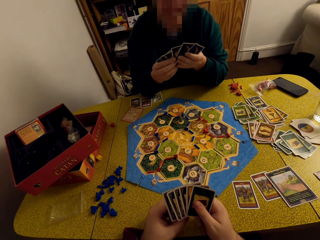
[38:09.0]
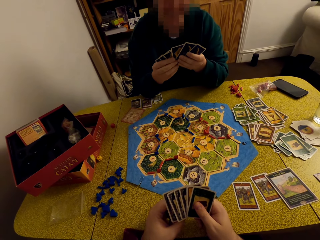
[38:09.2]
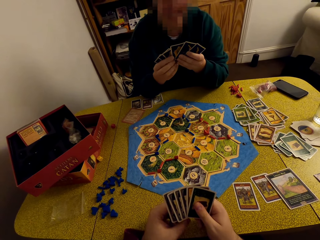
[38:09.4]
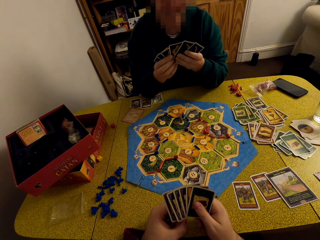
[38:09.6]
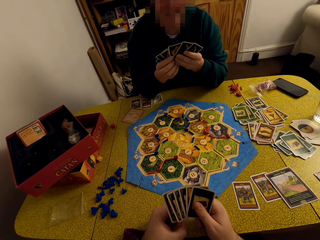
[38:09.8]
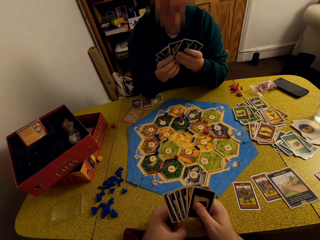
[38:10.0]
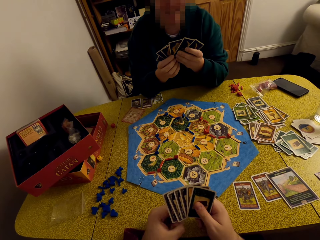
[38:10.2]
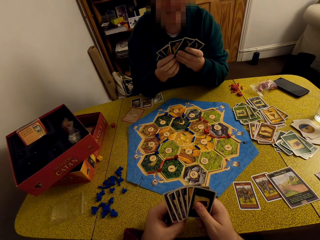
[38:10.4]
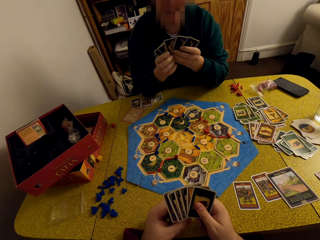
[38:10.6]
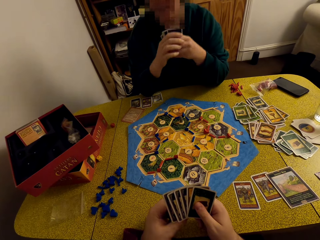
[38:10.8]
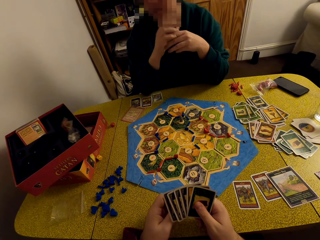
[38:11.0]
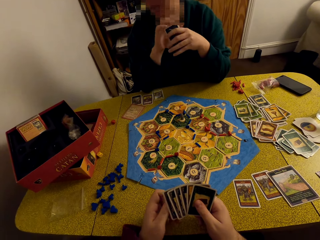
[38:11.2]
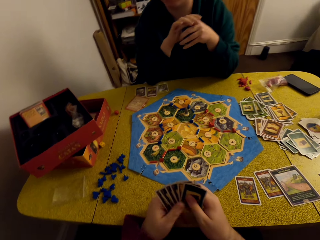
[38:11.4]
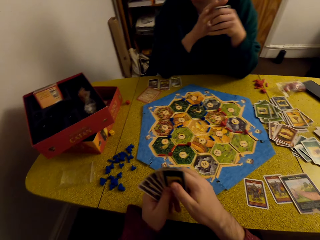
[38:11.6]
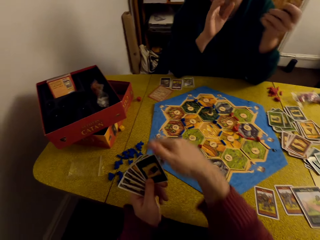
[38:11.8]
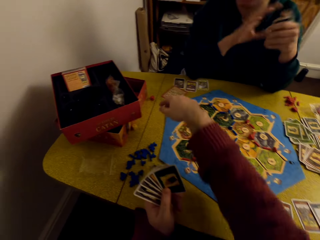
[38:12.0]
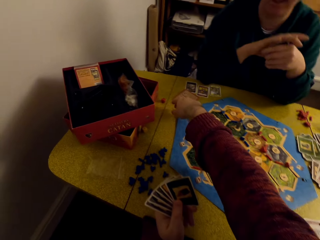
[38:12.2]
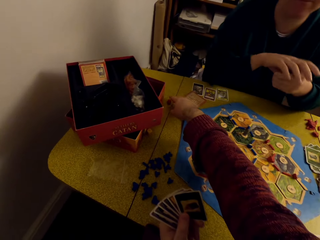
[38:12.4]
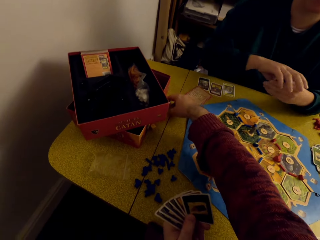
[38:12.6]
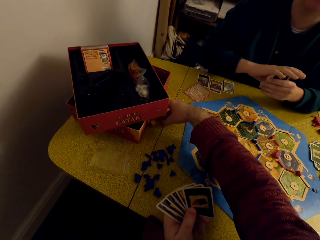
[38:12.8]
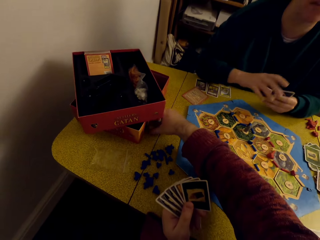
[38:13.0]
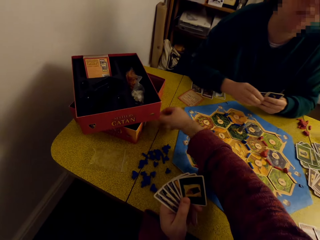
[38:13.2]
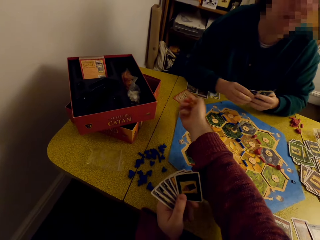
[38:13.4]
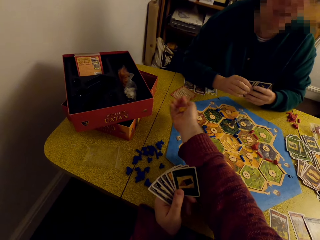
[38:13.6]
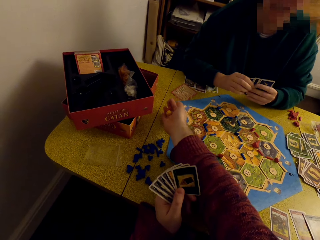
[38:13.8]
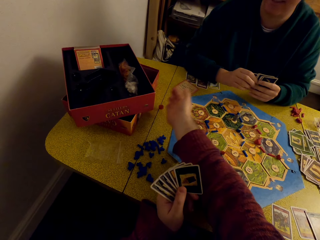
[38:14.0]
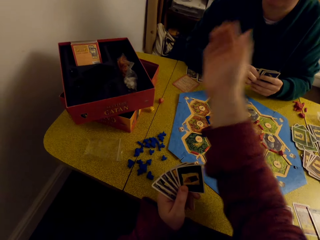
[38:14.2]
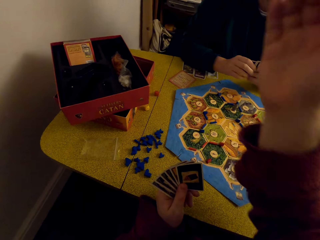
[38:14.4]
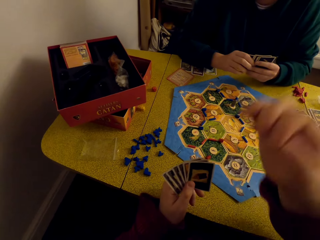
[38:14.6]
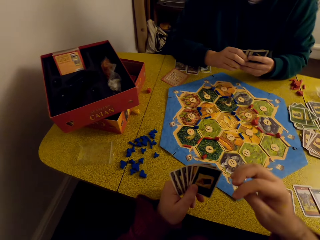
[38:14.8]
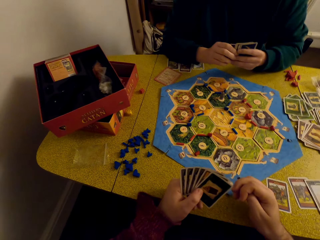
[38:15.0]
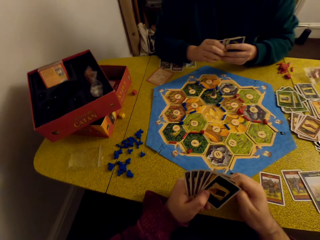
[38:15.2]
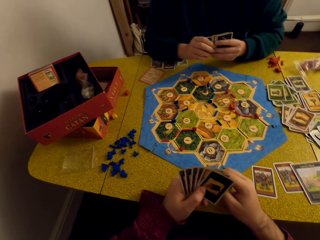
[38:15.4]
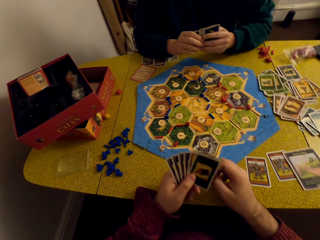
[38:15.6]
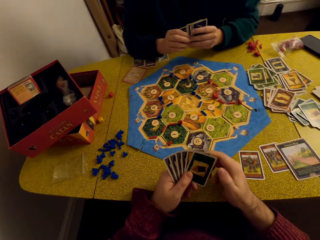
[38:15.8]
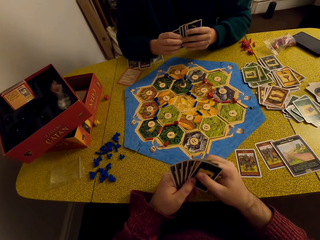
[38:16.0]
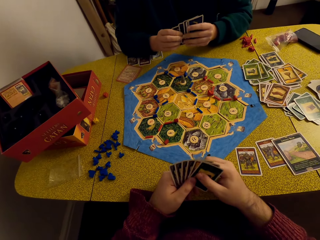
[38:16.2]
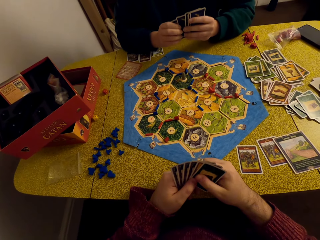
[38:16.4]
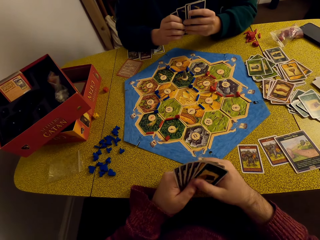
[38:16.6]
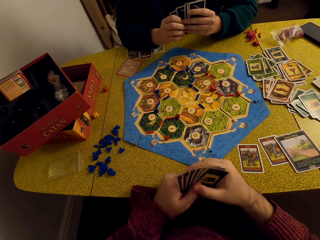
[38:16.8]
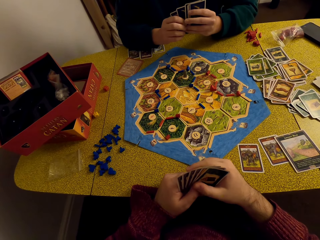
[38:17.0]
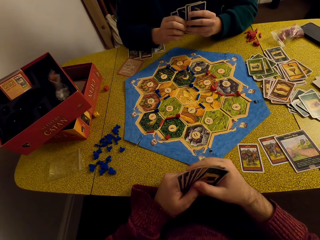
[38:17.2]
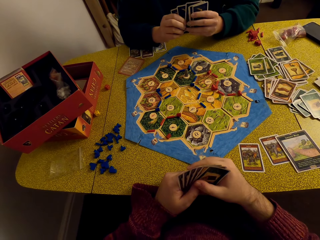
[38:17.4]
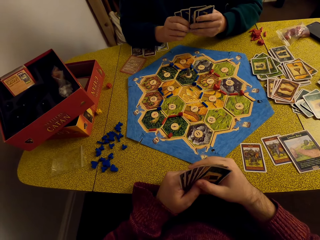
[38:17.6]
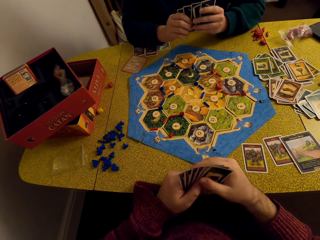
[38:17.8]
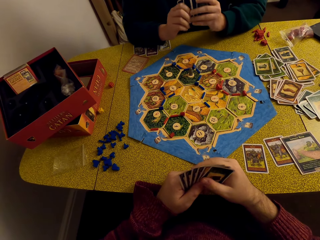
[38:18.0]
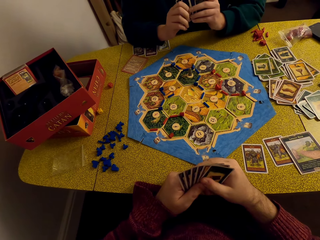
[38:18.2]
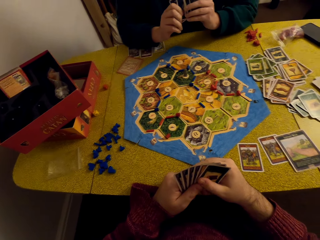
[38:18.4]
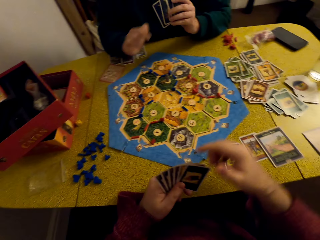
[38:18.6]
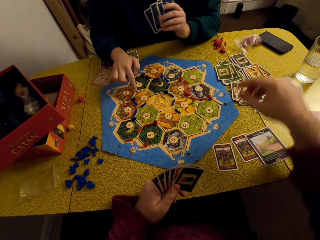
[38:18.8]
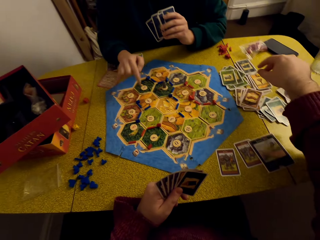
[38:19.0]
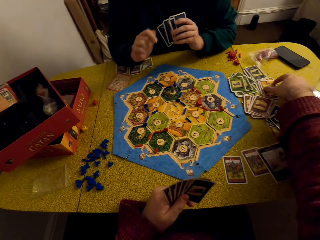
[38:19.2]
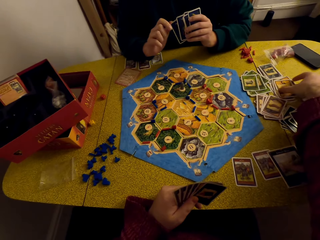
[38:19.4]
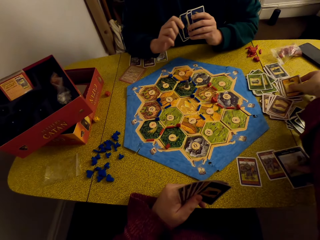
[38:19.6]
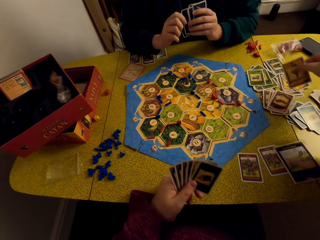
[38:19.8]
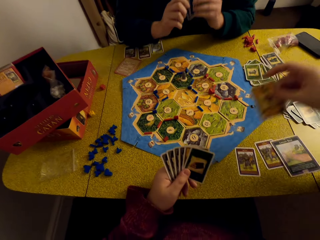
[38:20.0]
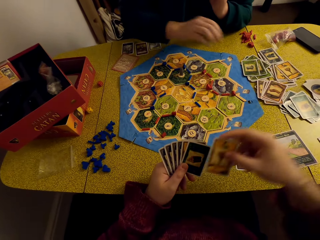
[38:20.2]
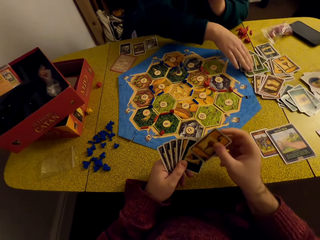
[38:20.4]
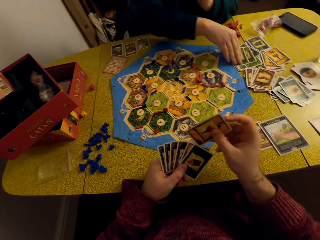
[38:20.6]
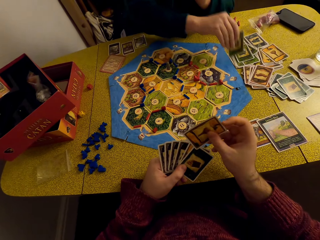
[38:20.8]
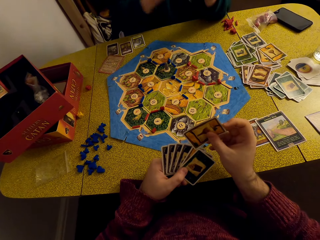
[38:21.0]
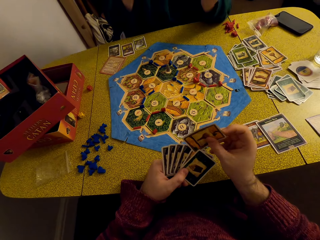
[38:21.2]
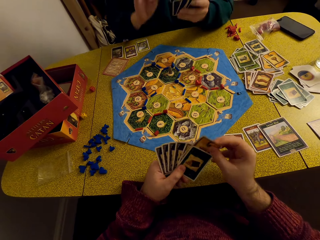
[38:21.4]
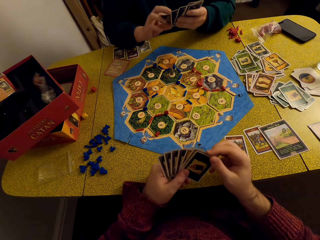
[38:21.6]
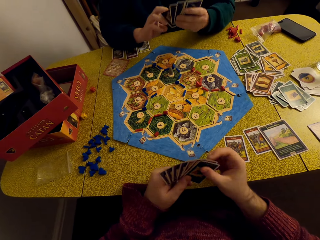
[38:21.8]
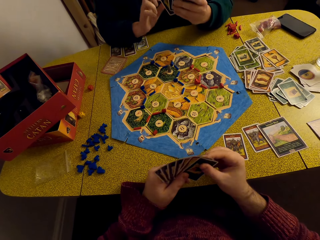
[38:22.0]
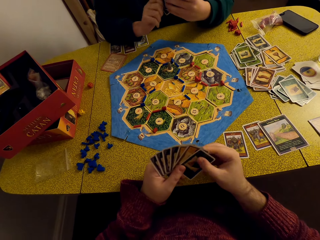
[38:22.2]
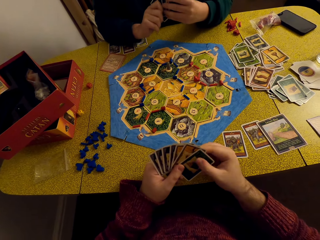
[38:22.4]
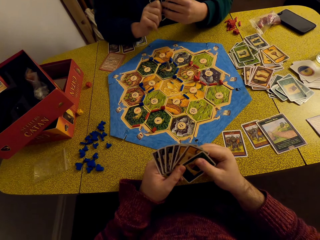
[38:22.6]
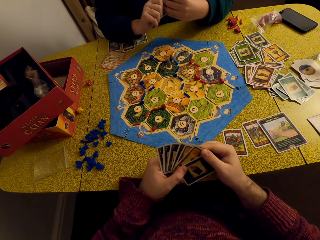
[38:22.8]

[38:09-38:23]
The camera wearer takes the dice or balls from the table. They roll the dice. They place the balls on the table. They converse with a woman. They look at the cards. They pick a card from the table. The woman picks a card from the other cards.

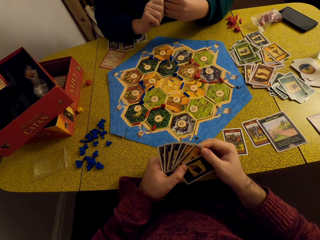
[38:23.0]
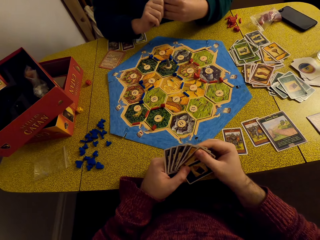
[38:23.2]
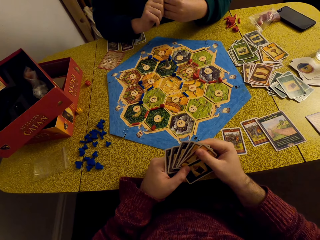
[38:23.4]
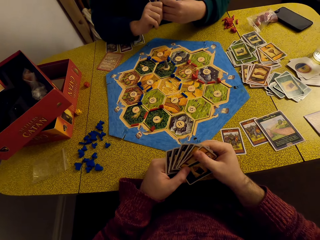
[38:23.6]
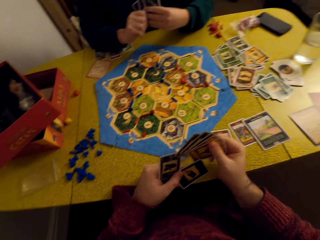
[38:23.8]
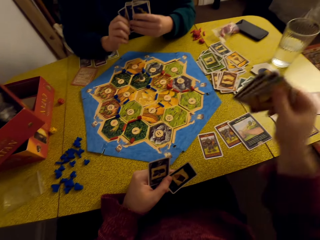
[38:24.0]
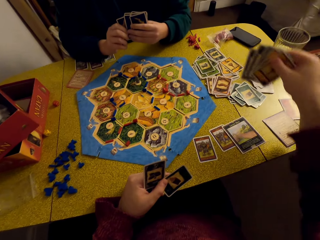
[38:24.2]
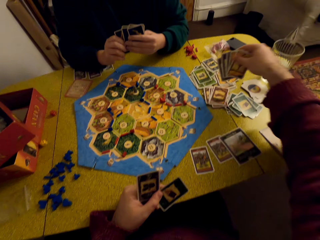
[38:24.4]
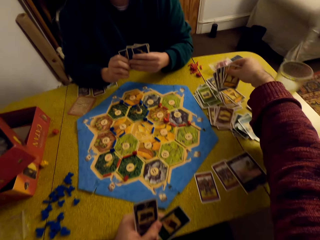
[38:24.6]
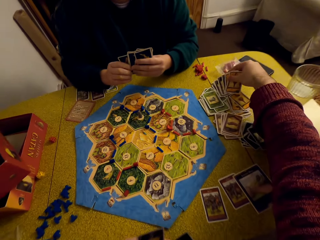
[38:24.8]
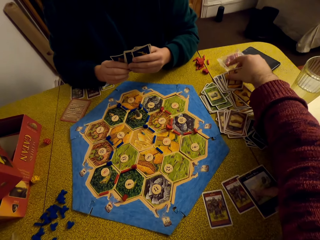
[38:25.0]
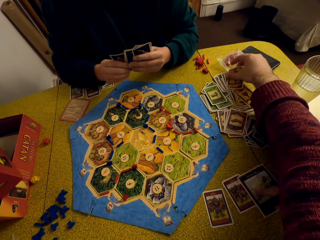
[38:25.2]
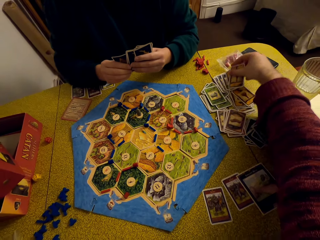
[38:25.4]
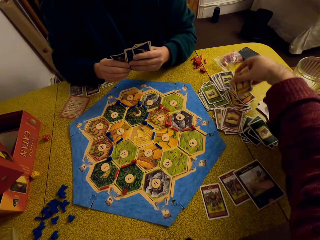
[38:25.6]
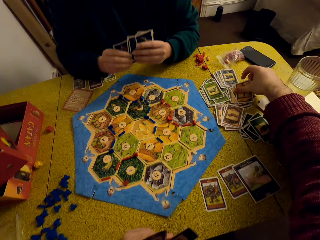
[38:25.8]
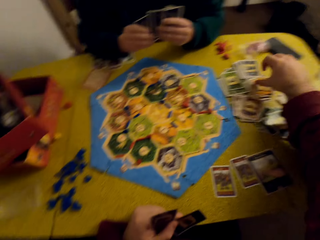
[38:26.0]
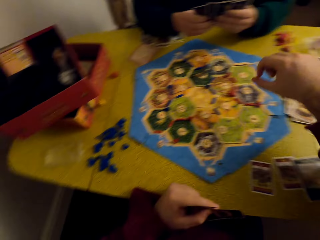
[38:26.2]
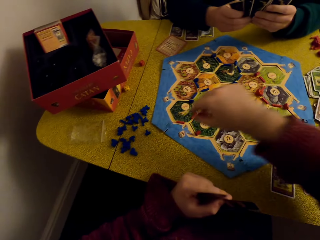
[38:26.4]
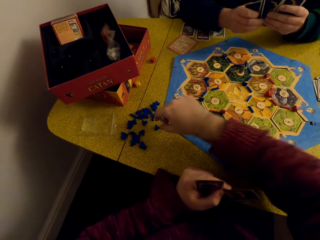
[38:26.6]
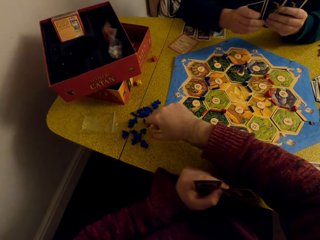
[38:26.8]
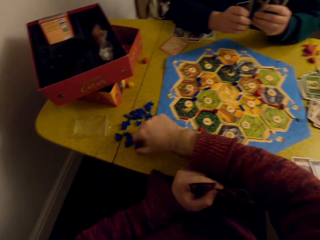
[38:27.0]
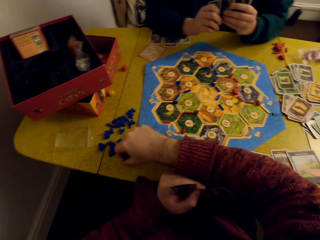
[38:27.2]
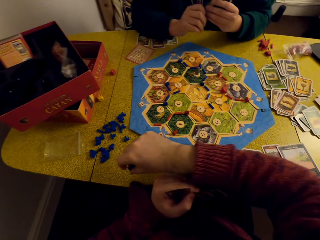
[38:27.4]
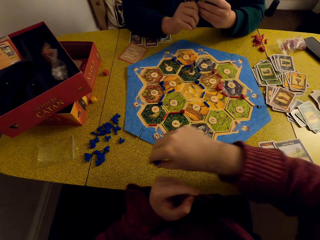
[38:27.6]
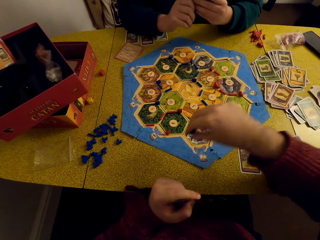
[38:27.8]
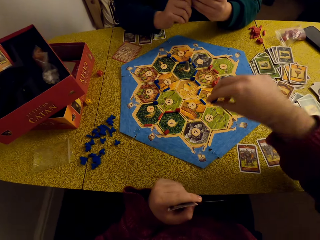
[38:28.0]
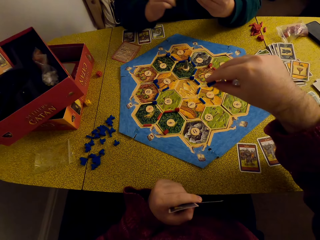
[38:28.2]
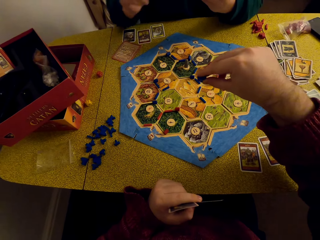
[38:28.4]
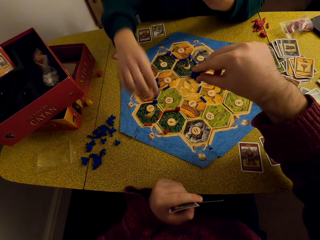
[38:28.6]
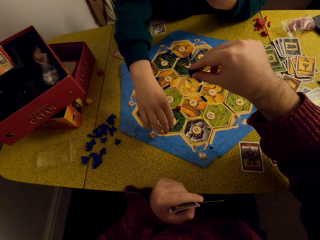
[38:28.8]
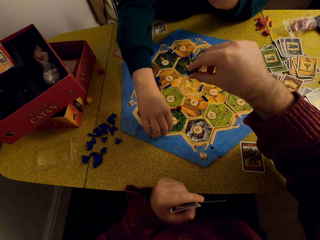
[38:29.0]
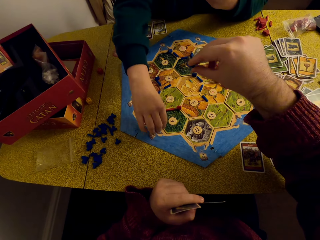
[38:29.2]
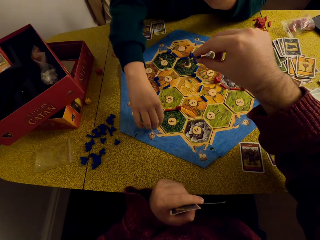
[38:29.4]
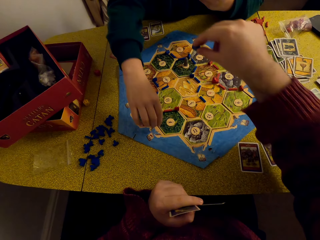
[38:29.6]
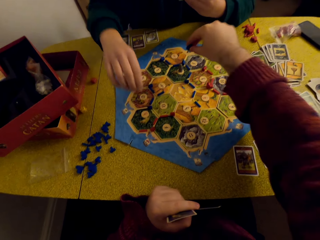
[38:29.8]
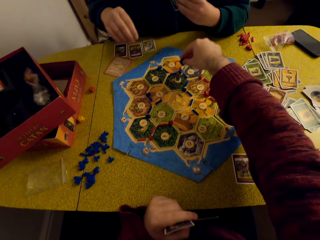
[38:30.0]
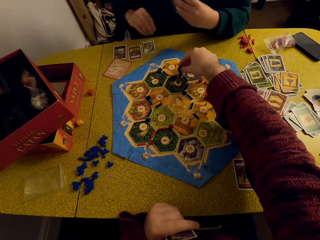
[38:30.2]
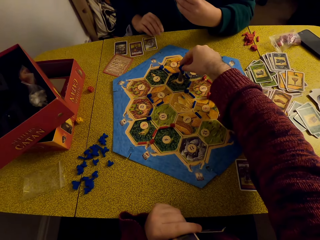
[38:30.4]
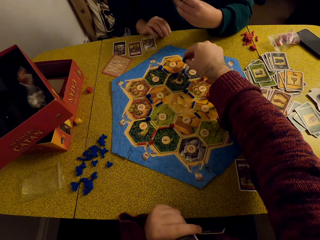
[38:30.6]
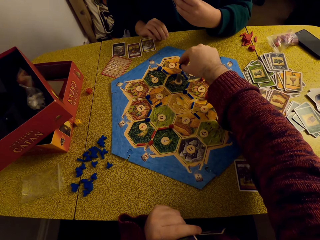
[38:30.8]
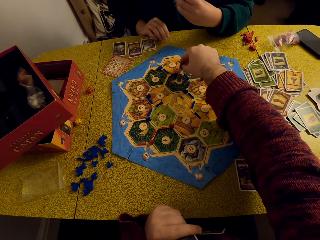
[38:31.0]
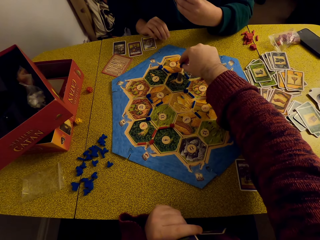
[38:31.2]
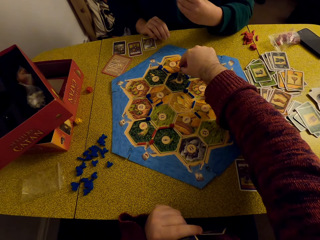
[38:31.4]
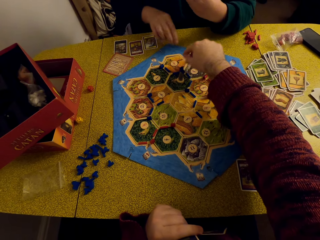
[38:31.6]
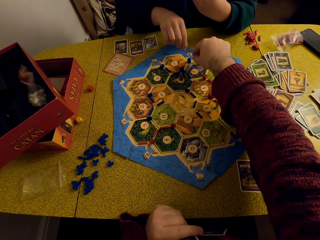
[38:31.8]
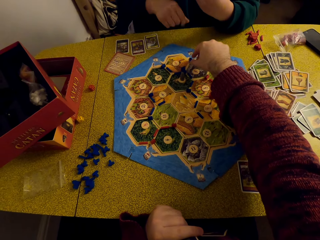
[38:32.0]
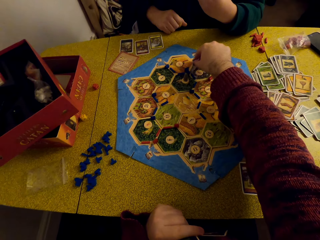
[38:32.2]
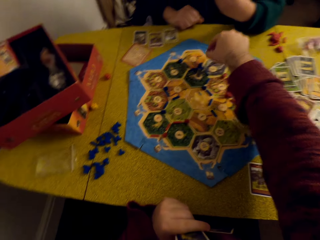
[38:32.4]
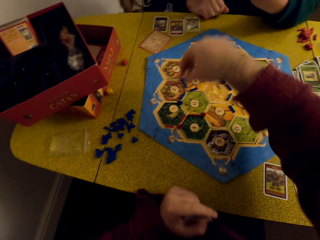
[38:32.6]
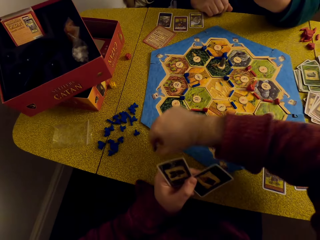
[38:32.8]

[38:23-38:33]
The camera wearer looks at the cards. They drop the cards on the table. They pick a piece of fabric or robber from the table. A person pulls the robber along the hex tiles. The camera wearer places the piece of fabric on the chart.
